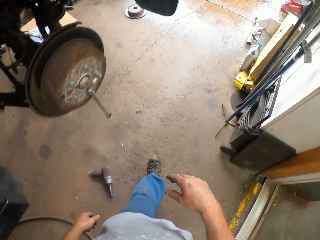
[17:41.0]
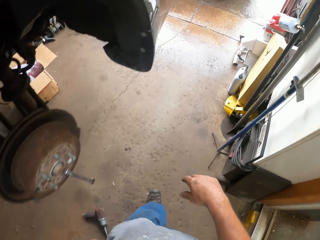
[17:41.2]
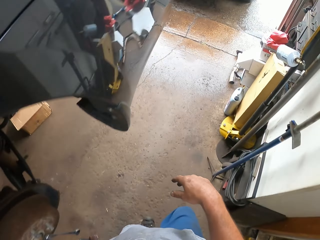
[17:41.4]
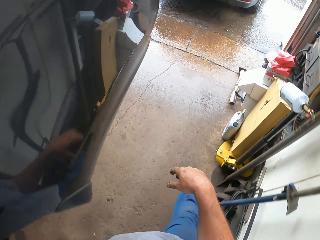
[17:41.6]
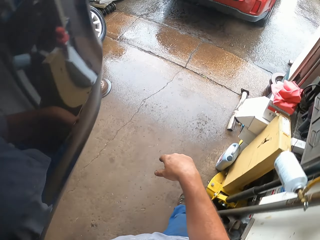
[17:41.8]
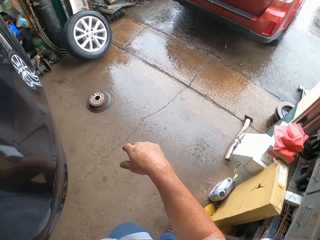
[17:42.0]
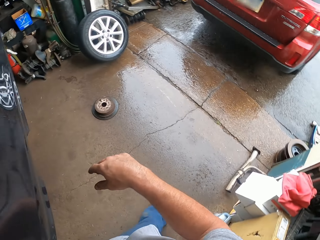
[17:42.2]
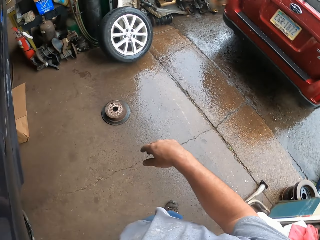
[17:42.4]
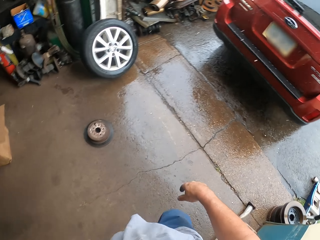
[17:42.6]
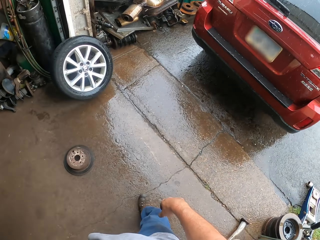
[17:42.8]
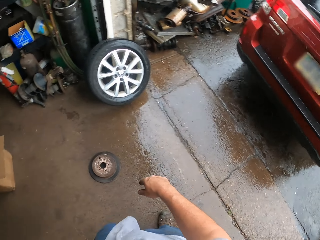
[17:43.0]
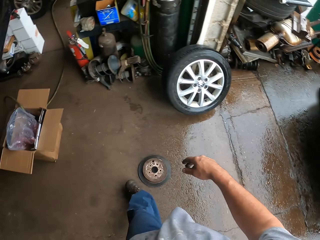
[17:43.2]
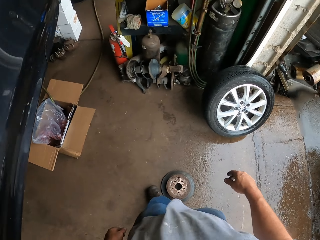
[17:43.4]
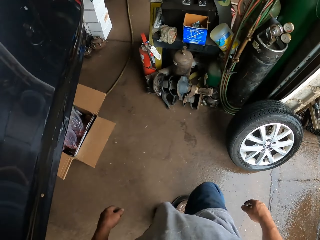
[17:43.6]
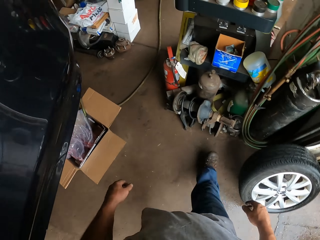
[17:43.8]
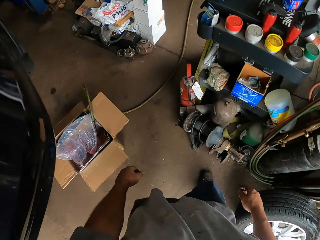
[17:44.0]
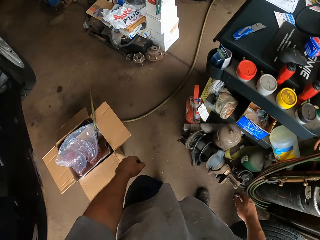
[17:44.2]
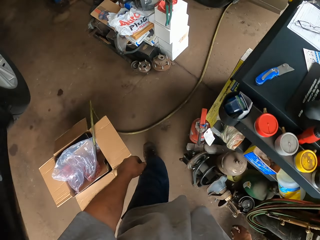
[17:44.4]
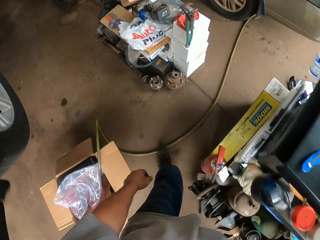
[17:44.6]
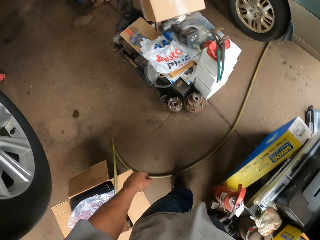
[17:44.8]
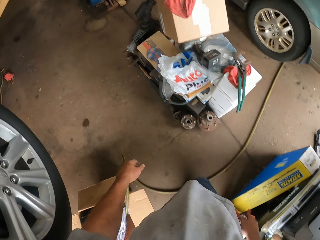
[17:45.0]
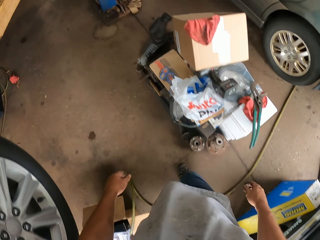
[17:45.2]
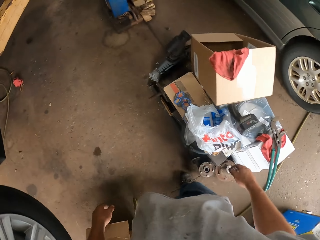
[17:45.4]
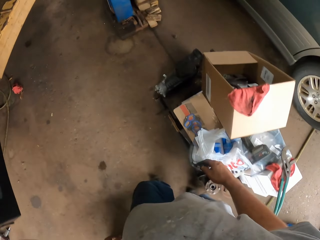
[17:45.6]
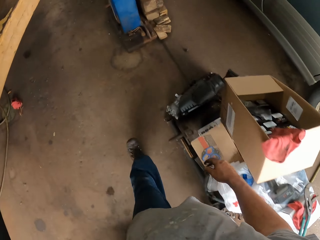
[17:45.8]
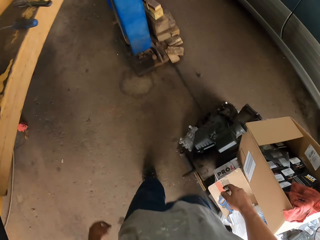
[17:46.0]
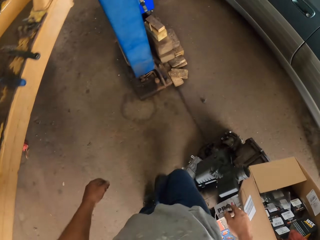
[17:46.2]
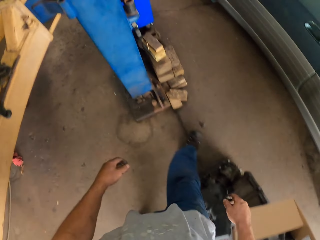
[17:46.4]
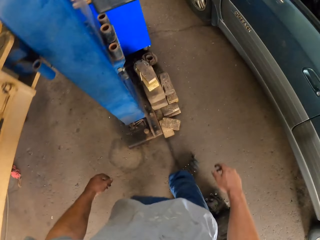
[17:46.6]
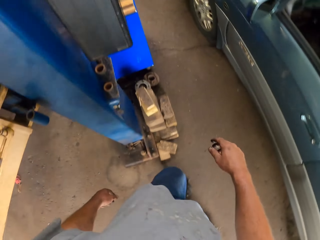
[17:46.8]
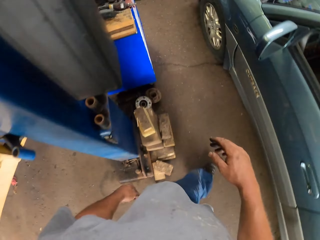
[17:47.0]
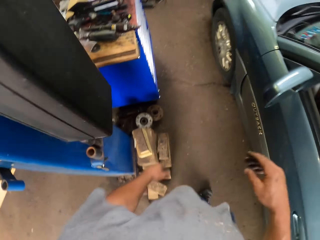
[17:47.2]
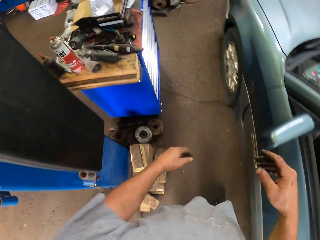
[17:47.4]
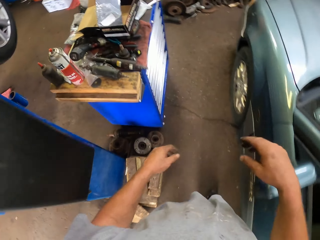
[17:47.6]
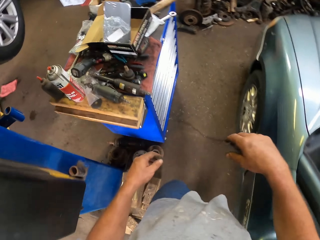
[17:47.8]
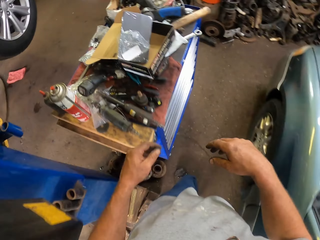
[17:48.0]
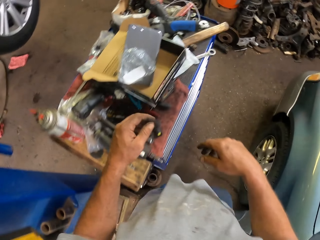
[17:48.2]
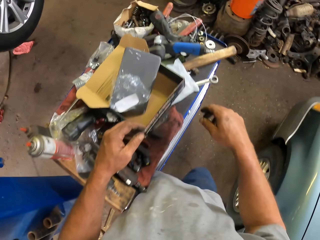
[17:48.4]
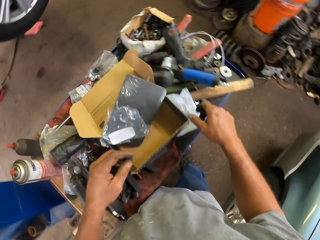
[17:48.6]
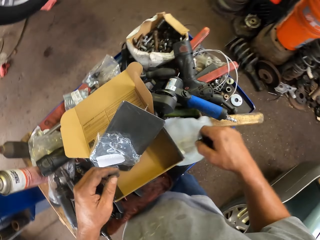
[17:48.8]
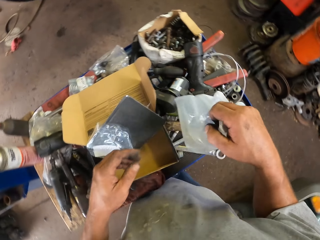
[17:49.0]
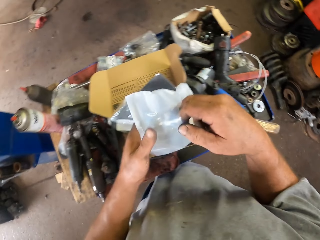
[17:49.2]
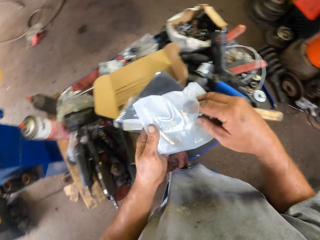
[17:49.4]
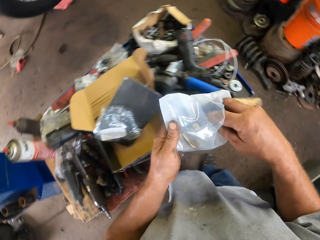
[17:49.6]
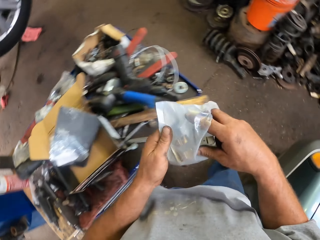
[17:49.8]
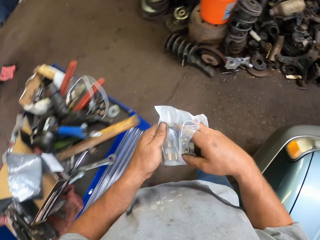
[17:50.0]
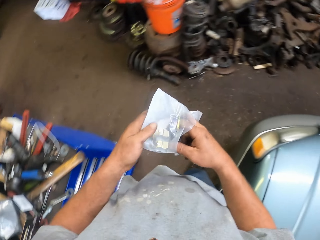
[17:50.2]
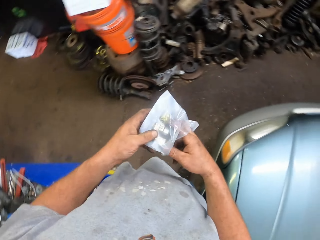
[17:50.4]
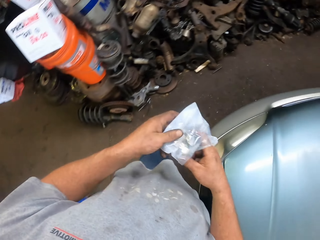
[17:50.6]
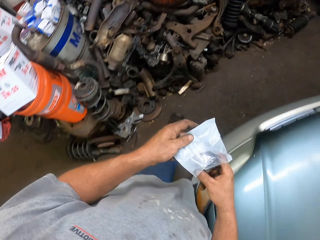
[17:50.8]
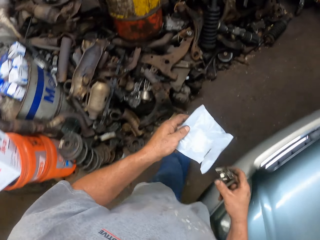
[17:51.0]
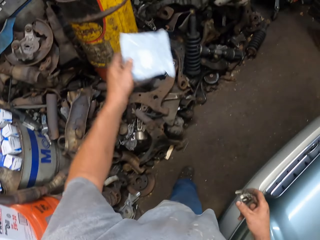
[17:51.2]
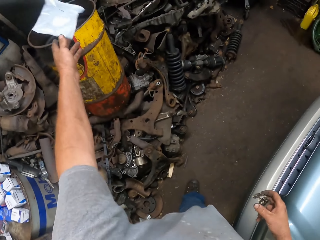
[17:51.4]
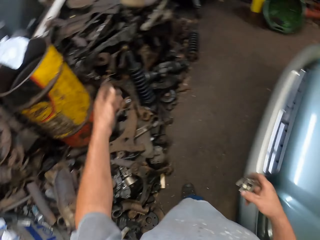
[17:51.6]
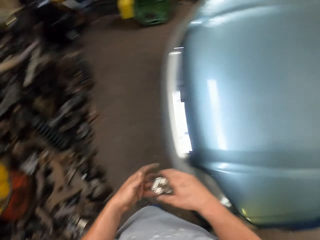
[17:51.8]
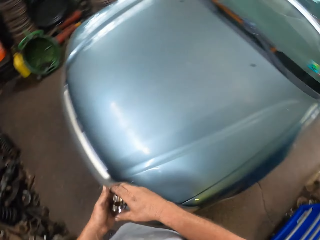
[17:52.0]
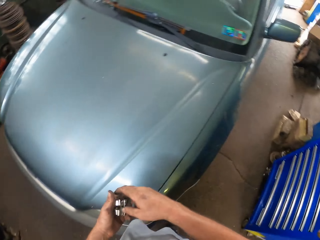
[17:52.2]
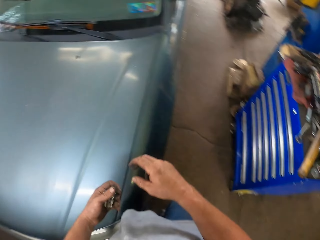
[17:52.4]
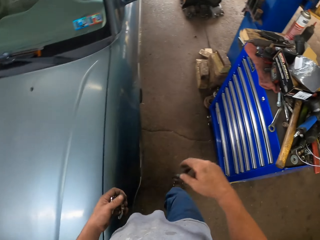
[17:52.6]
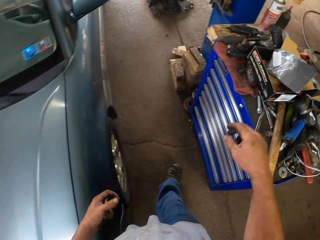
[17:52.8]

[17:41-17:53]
The camera wearer walks around the garage. They take a paper bag or nylon. They remove a nut from the paper bag. They drop the nylon paper in a dustbin.

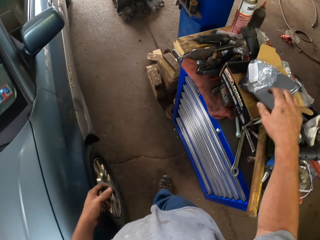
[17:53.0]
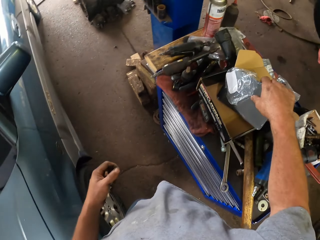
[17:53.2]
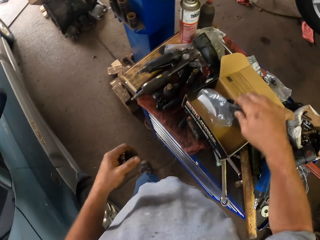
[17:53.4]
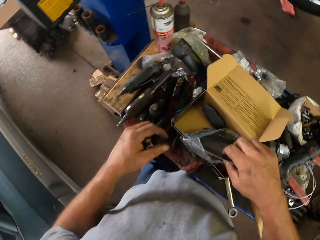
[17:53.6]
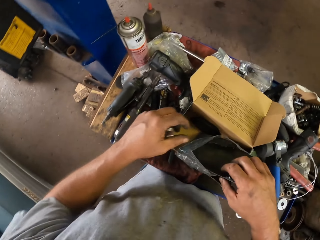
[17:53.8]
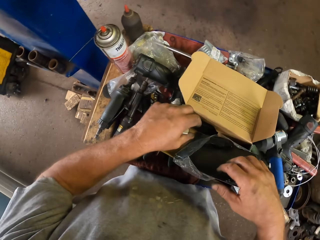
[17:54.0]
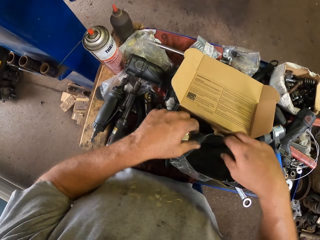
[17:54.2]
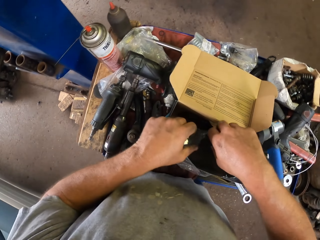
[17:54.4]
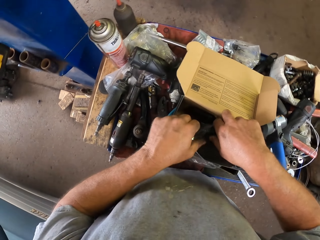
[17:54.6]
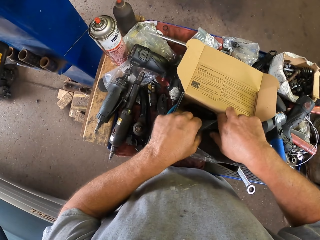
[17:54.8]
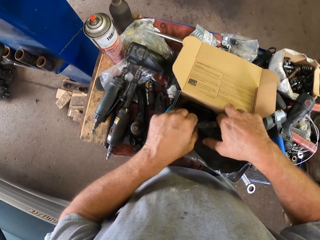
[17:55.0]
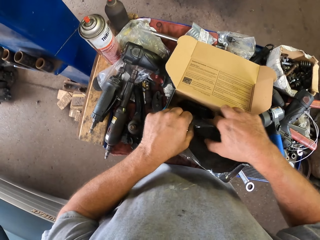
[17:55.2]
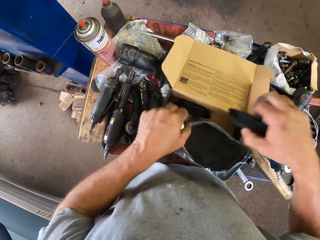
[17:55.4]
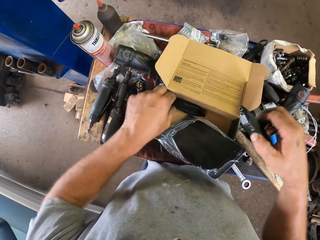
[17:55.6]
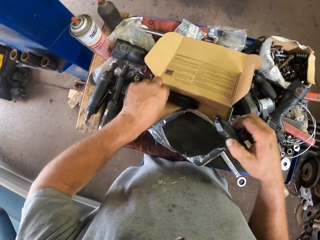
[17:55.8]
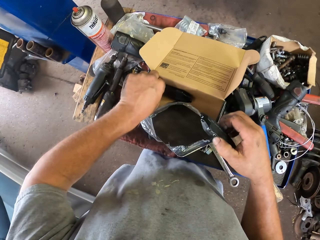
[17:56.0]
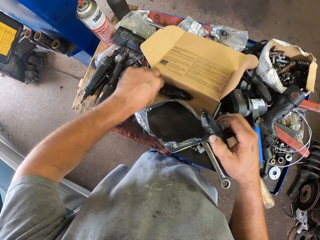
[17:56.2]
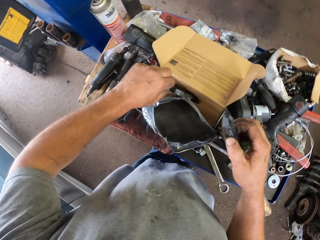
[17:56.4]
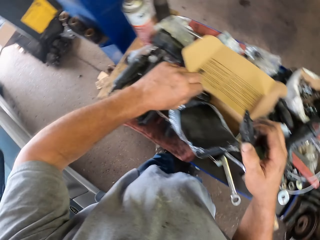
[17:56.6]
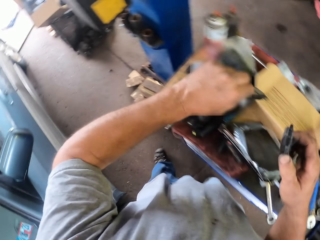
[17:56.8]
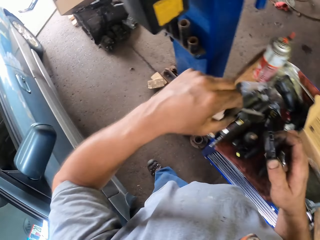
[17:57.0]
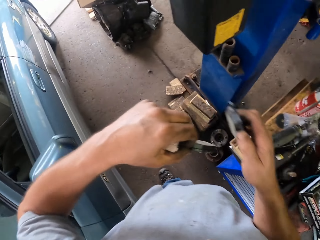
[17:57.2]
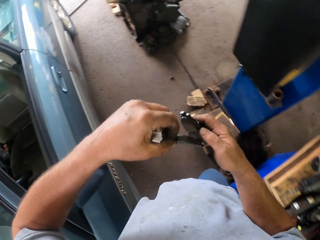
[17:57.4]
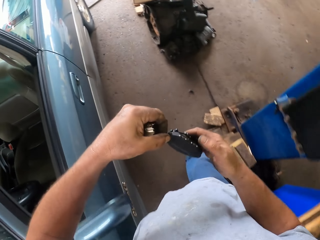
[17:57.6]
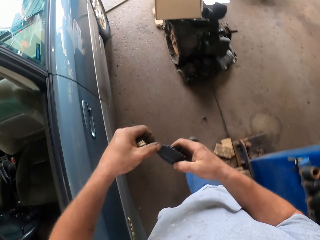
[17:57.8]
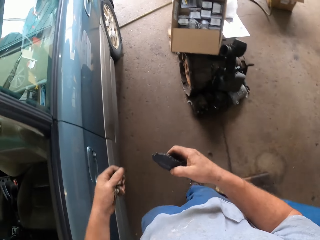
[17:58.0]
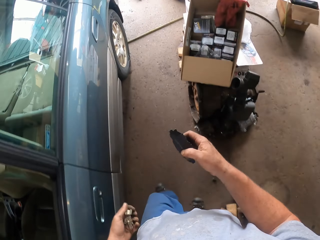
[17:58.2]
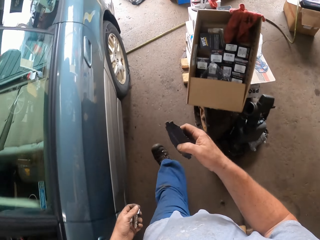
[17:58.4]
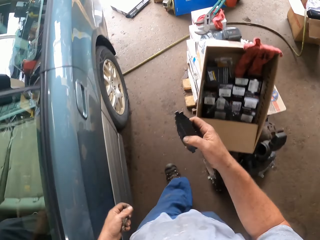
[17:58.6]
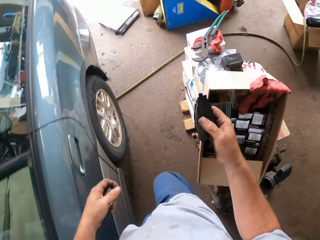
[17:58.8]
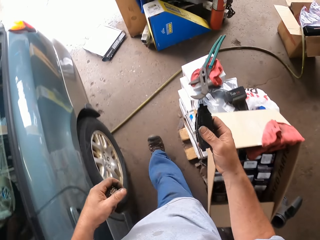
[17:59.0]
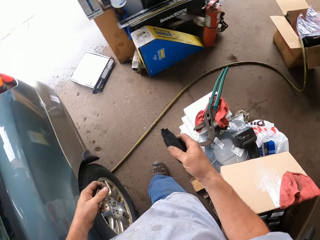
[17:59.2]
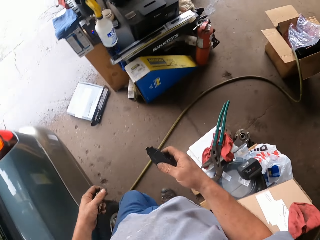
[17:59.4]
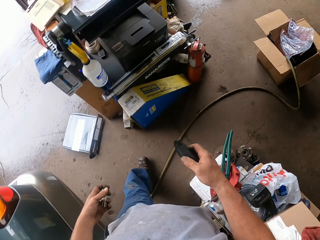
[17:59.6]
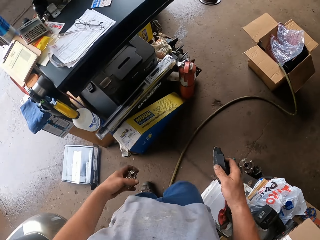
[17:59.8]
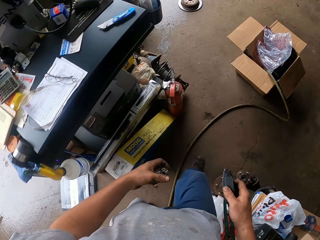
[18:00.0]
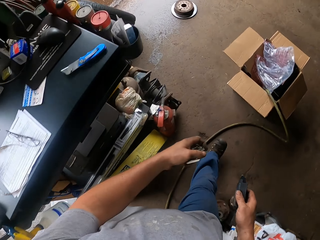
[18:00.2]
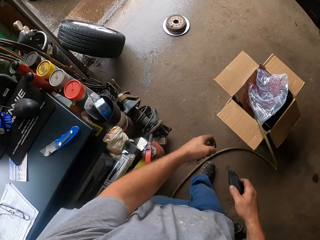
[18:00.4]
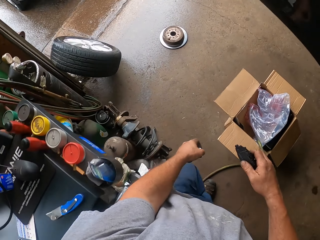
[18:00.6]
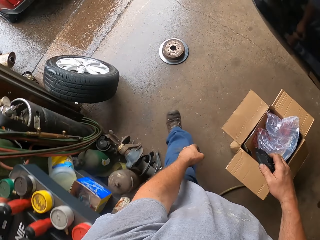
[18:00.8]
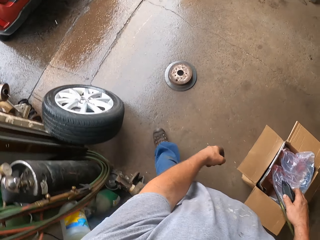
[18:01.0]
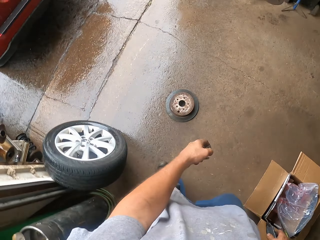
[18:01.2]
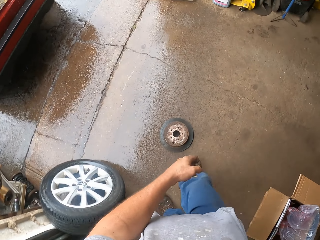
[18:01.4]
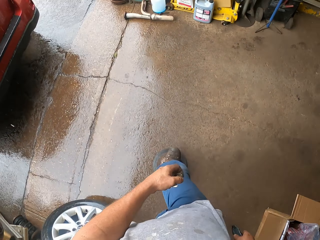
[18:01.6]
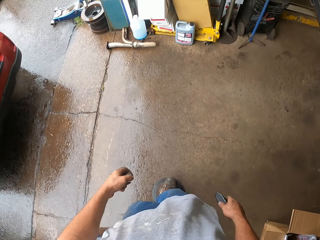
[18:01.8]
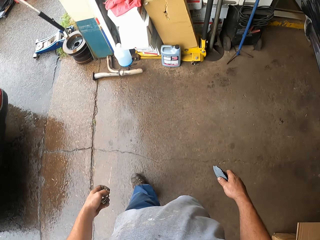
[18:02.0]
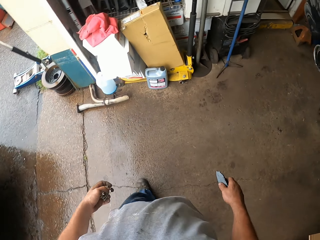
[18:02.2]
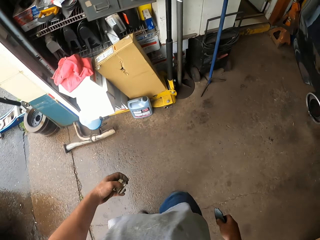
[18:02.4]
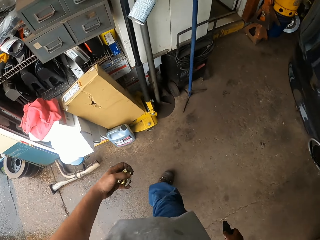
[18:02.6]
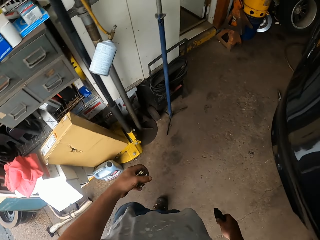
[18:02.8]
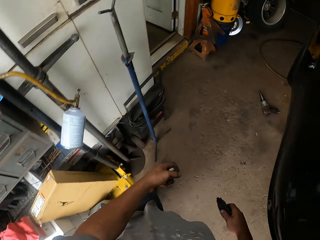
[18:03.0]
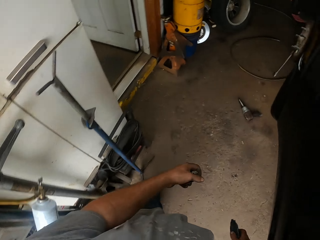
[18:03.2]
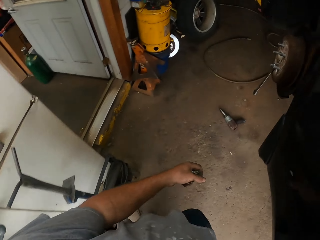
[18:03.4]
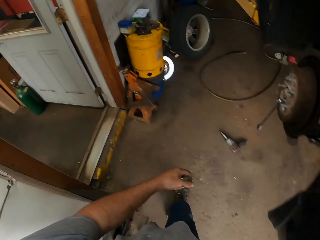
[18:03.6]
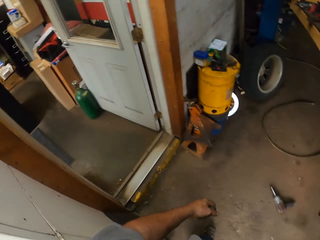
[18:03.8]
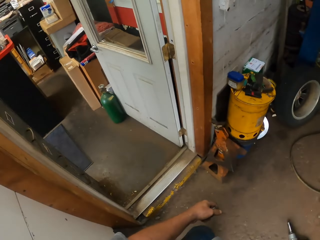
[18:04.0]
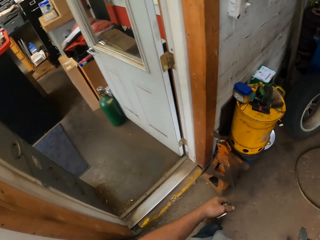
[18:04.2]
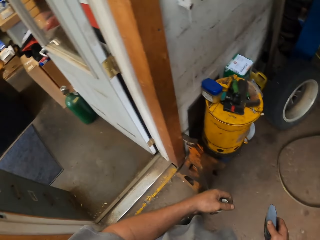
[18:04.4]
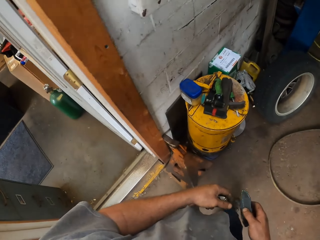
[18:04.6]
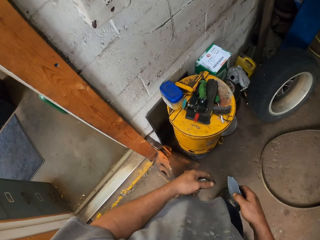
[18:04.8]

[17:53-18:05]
The camera wearer holds a mirror. They take a box. They take a car spare part. They walk around the garage.
